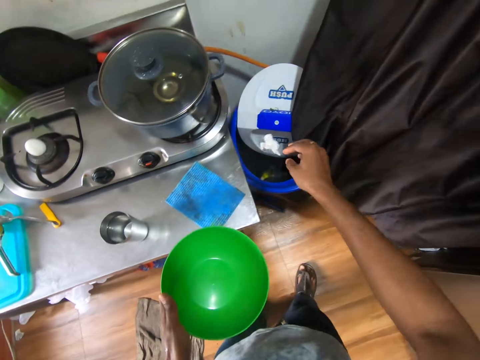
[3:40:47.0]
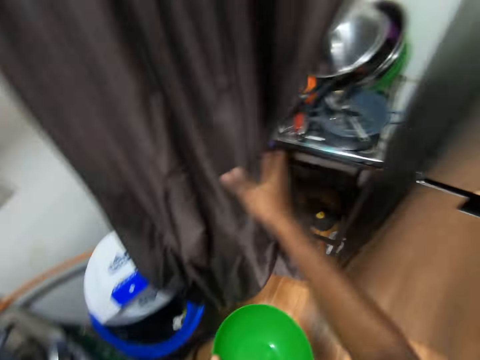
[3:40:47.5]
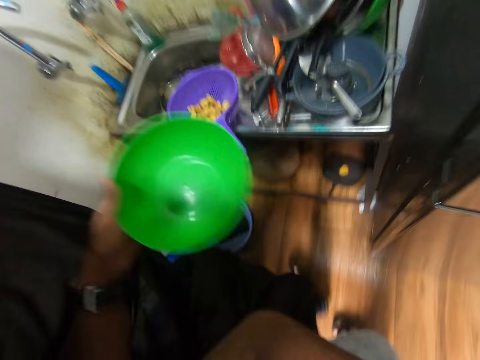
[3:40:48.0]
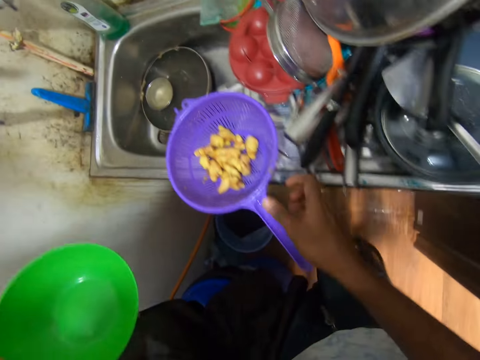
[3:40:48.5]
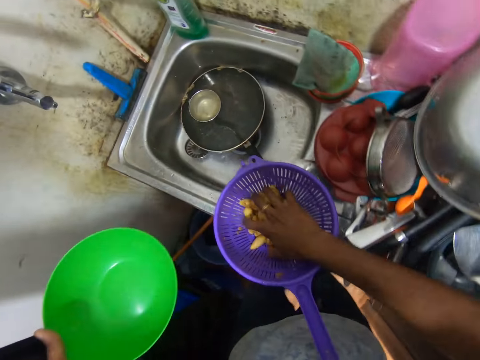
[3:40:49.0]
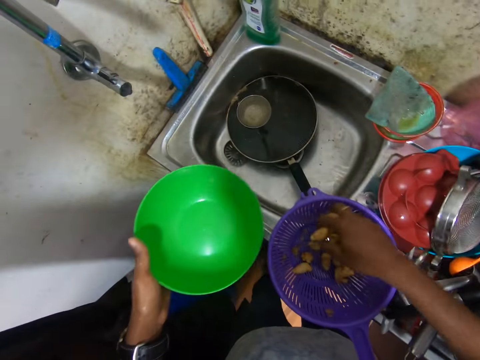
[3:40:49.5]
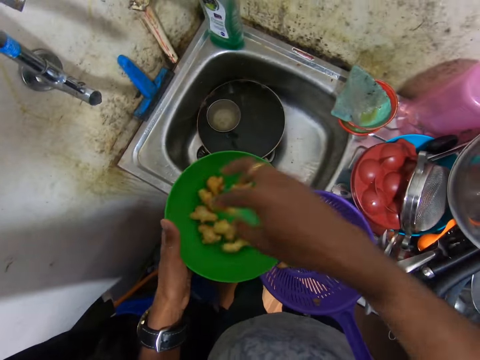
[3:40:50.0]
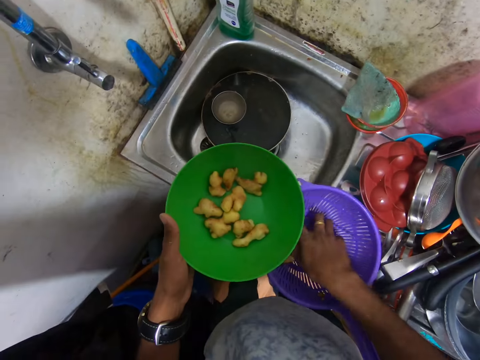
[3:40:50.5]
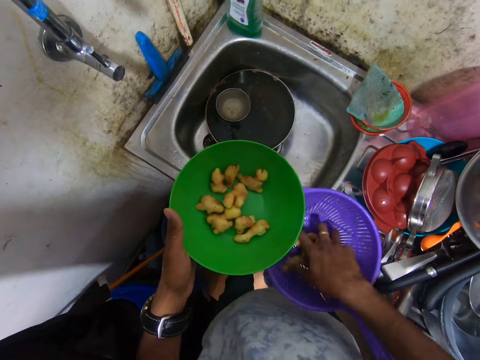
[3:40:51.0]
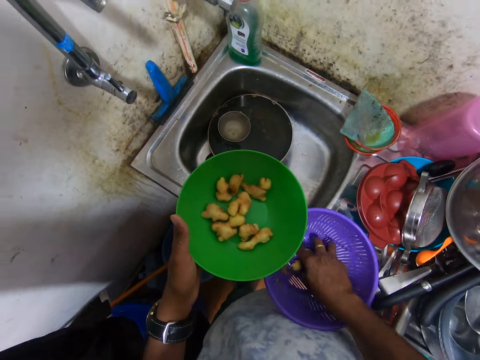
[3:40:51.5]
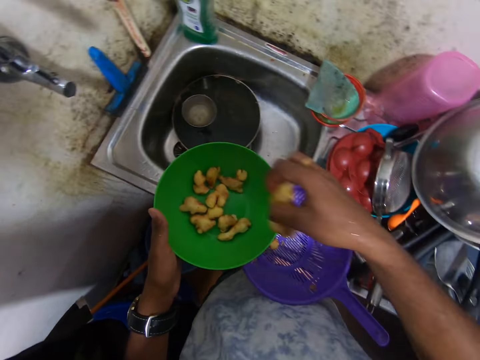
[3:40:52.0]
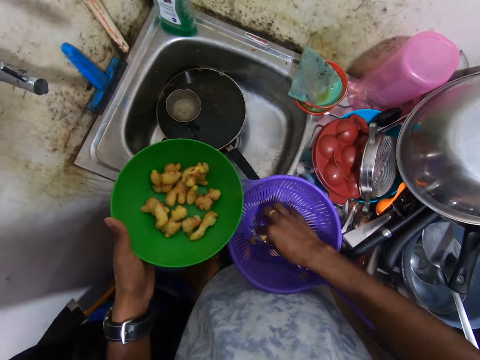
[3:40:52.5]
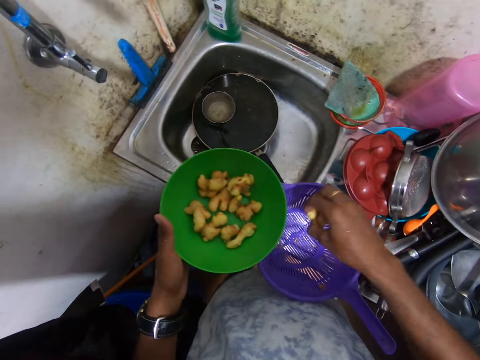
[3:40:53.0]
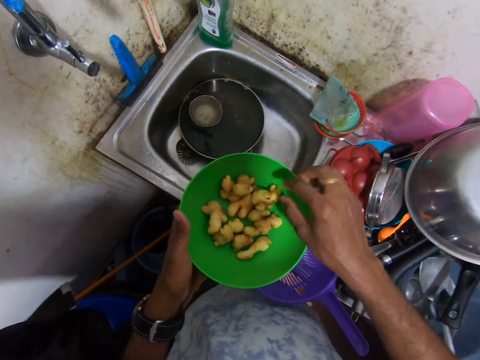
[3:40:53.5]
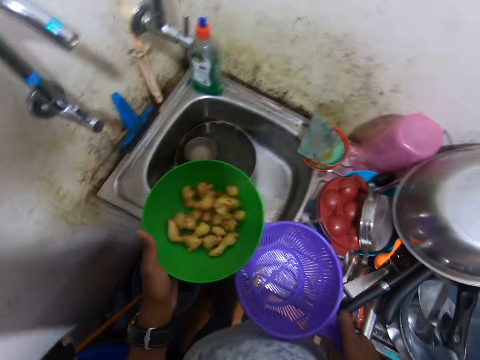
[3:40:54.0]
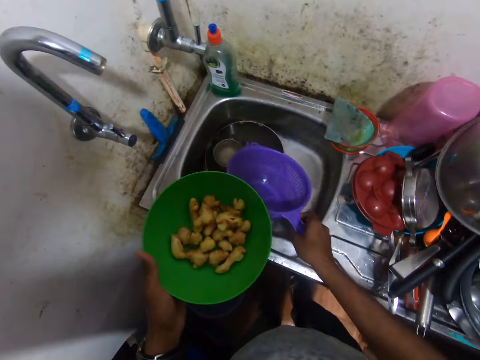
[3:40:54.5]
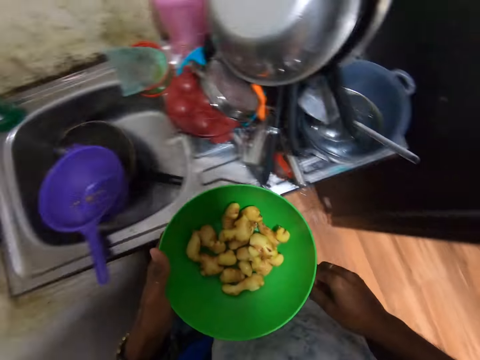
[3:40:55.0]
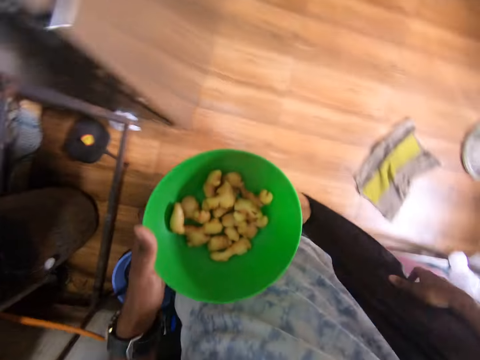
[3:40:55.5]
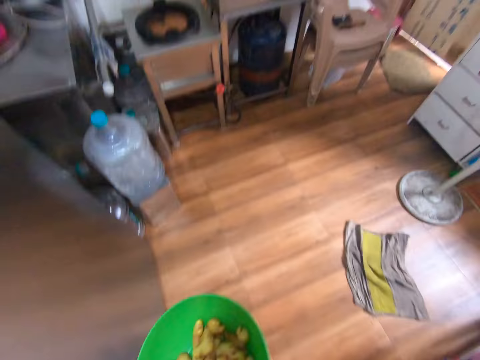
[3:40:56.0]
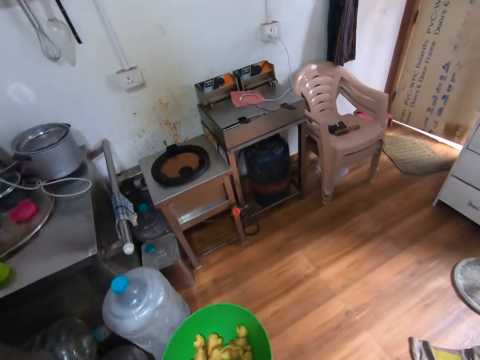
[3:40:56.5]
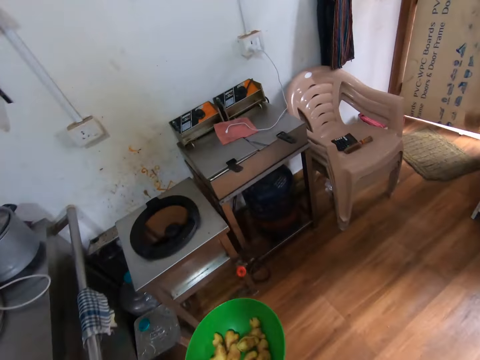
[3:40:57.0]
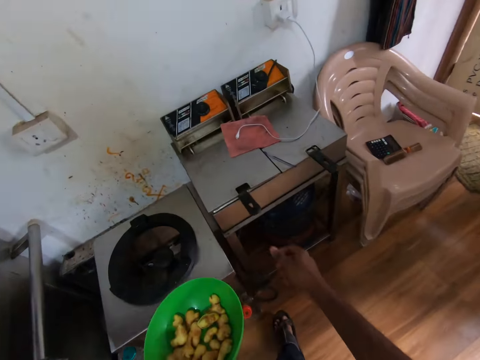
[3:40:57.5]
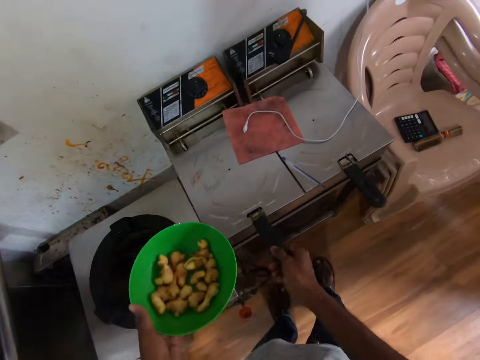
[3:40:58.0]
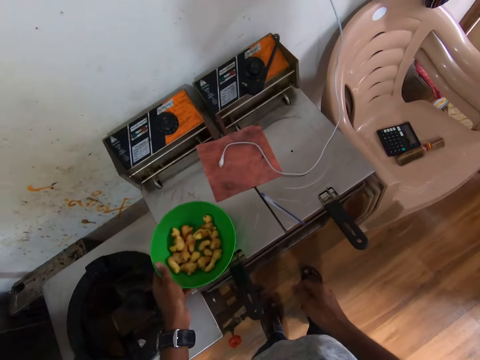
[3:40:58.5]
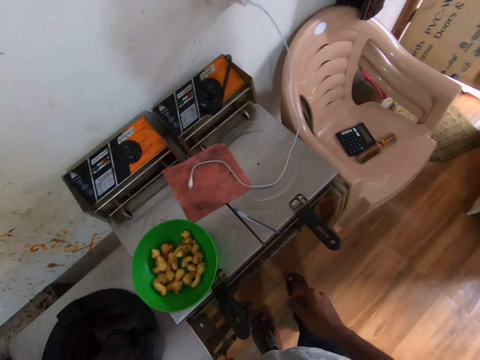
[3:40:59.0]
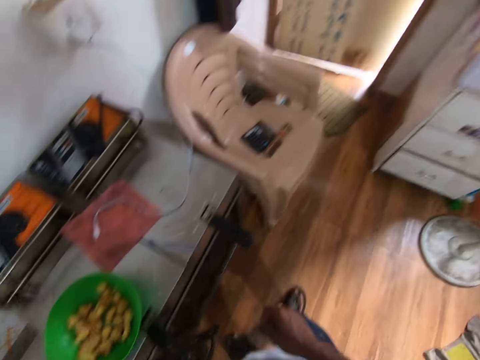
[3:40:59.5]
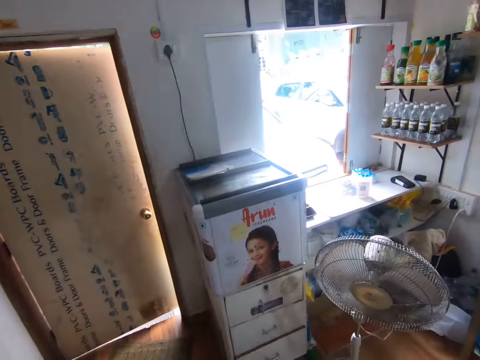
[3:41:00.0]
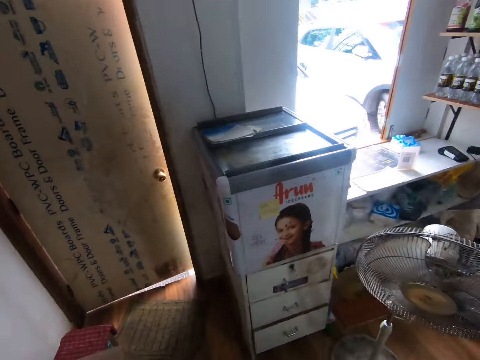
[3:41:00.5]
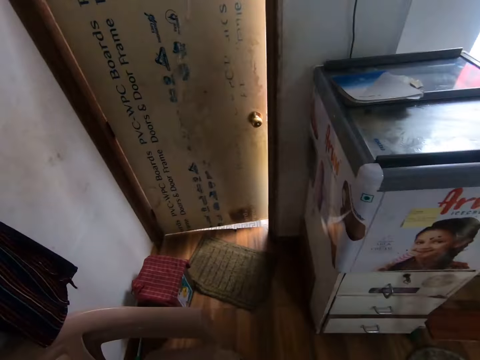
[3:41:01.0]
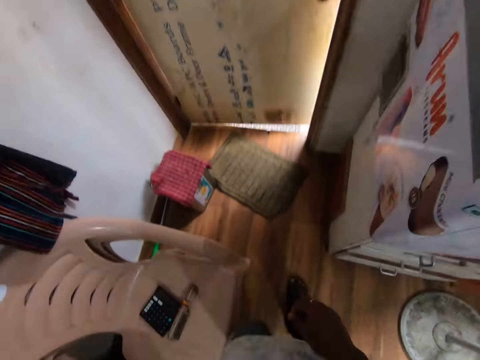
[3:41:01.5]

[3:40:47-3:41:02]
The camera wearer drops the serviette into the dustbin with his right hand. He shifts the curtain with his right hand. He packs gingers from the sieve with his right hand. He puts the gingers into the bowl with his right hand. He packs gingers from the sieve with his right hand. He puts the gingers into the bowl with his right hand. He picks gingers from the sieve with his right hand. He drops the gingers into the bowl with his right hand. He picks up the sieve from the sink with his right hand. He puts the sieve into the sink with his right hand. He walks. He shifts the curtain with his right hand. He shifts a gas cooker cover lock with his right hand. He puts the bowl on the gas cooker cover with his left hand. He walks.

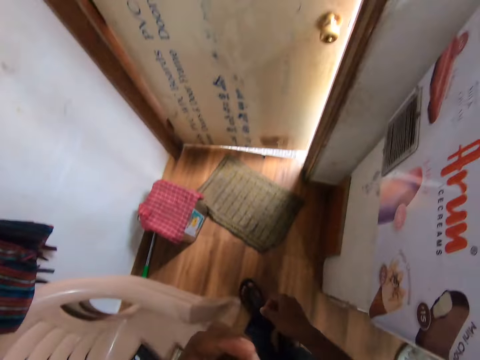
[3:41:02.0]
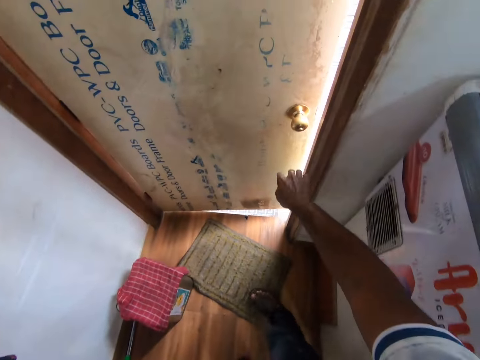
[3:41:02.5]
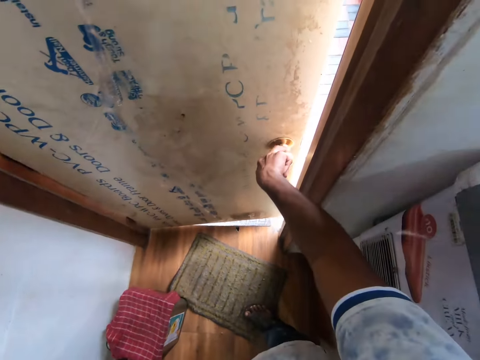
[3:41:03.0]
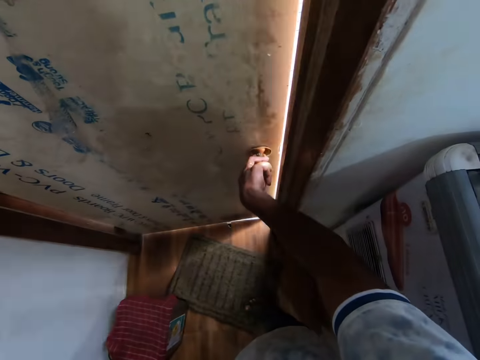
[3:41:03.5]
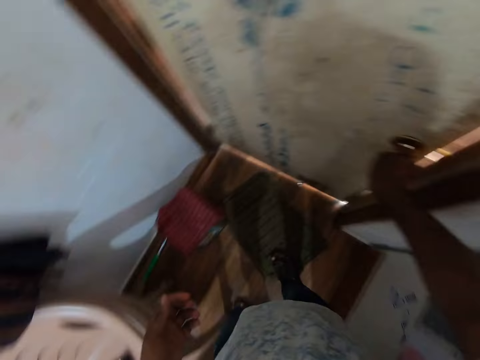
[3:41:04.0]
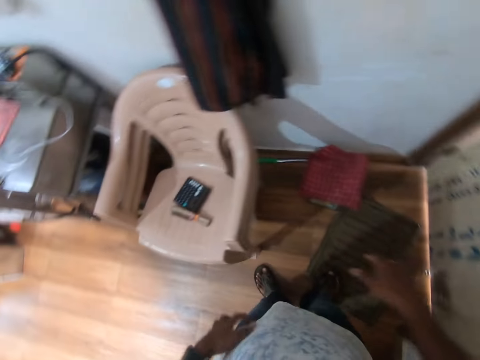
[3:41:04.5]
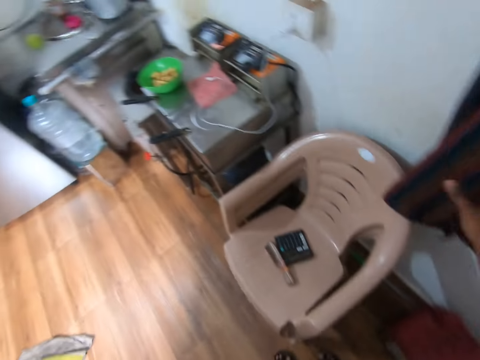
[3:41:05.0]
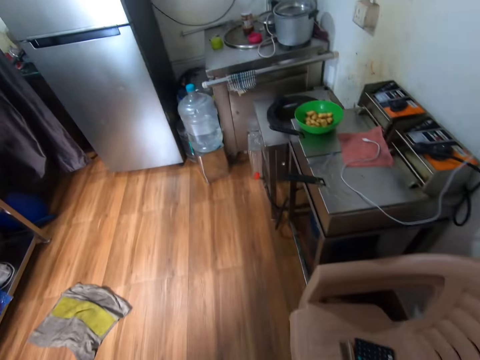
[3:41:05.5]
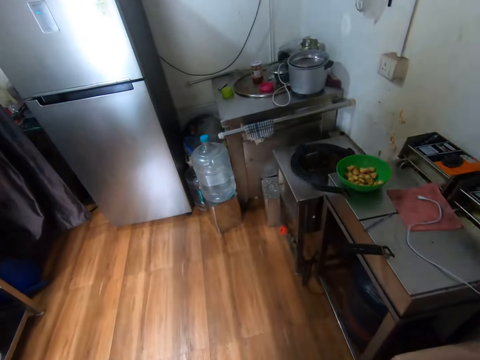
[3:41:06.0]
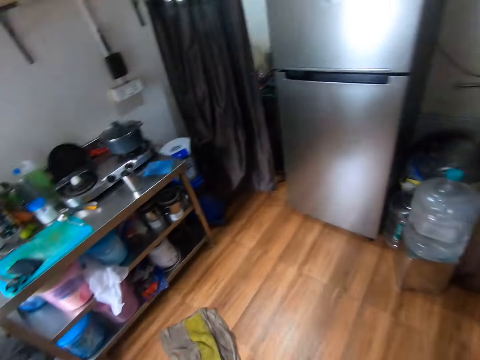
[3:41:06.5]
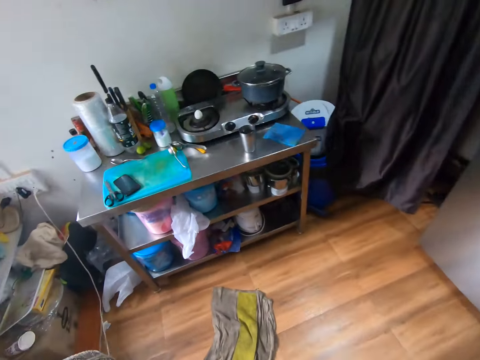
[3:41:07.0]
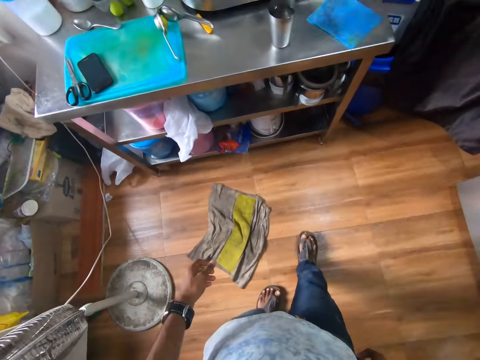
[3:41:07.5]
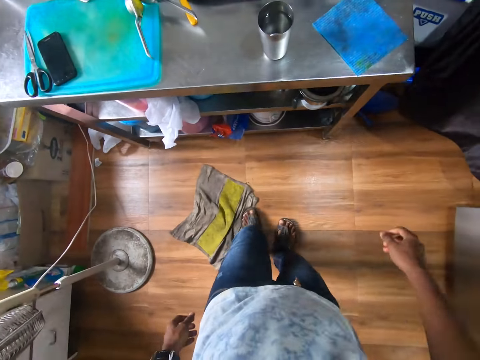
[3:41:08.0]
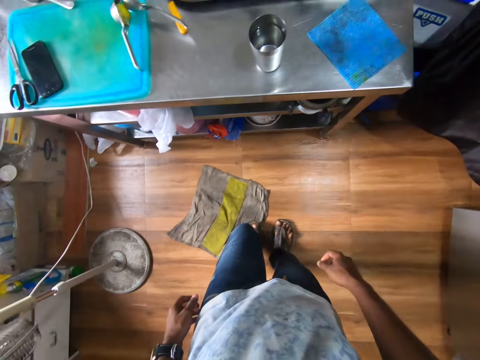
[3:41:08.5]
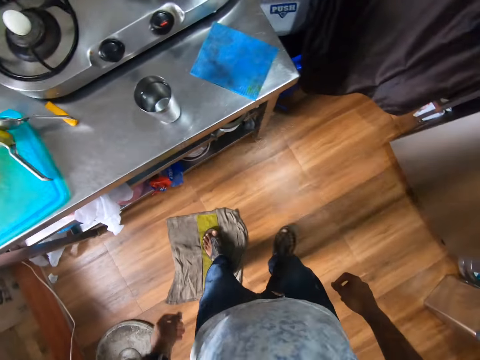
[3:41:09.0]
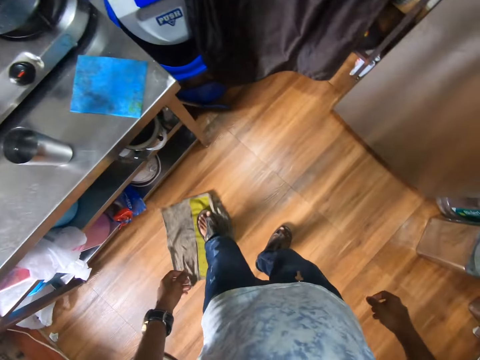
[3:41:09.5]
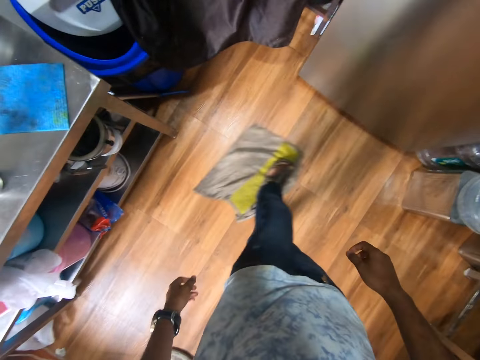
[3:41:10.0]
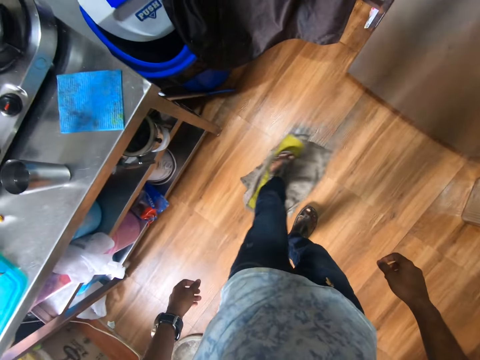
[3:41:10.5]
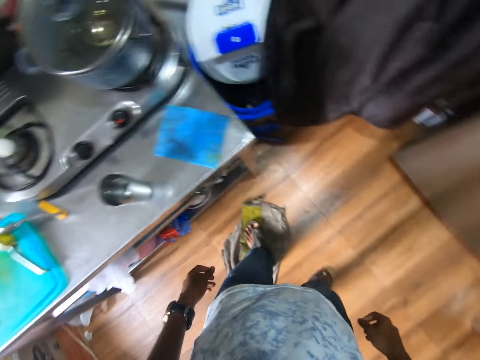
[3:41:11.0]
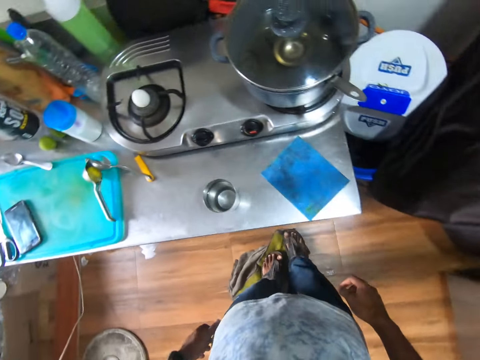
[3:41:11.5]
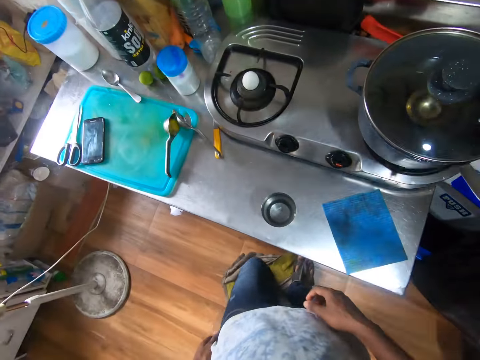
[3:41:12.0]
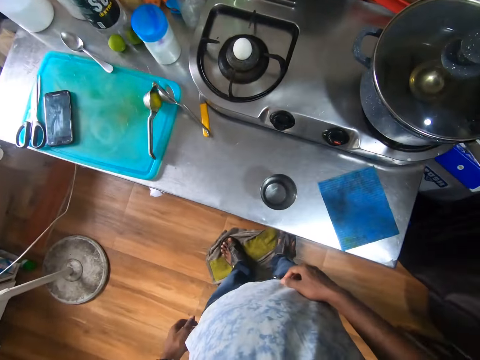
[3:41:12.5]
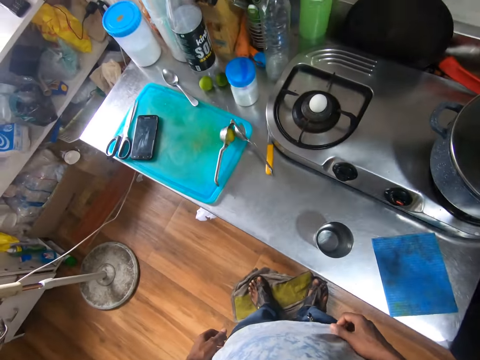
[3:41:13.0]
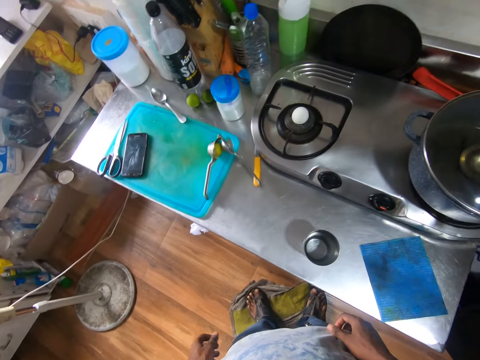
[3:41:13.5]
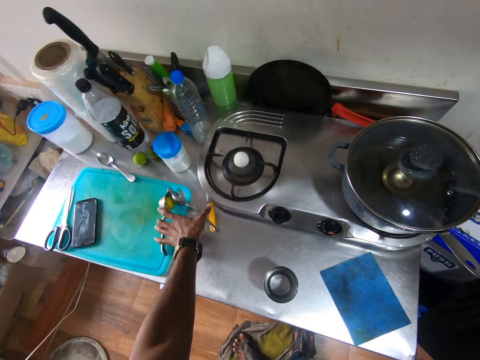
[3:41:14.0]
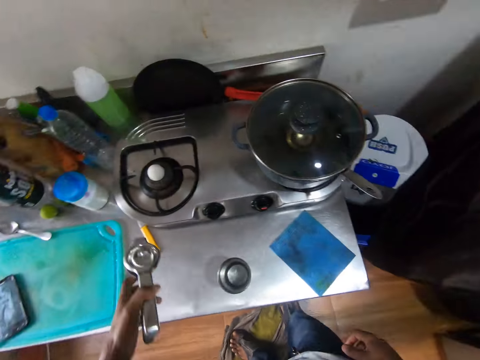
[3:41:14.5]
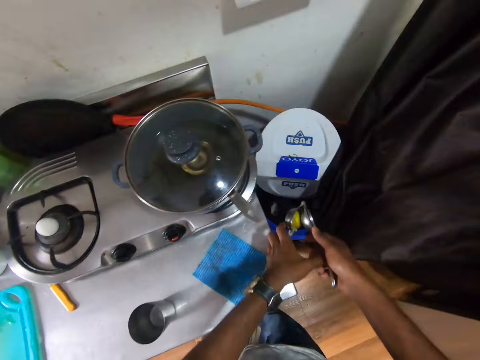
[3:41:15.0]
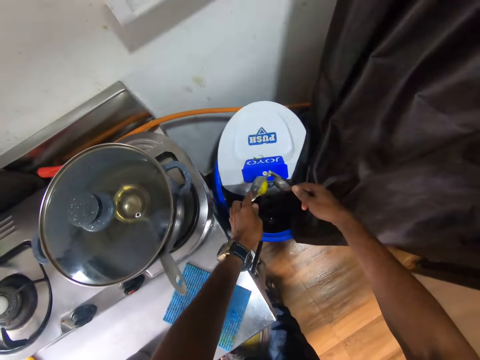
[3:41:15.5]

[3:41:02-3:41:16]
The camera wearer closes a door with his right hand. They touch a cloth with his right hand. They walk. They move a napkin on the floor with her left leg. They mop the floor with the napkin using her left foot. They pick a lemon squeezer from a table with her left hand.
